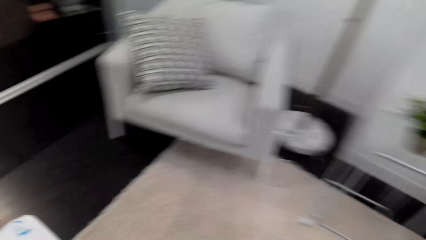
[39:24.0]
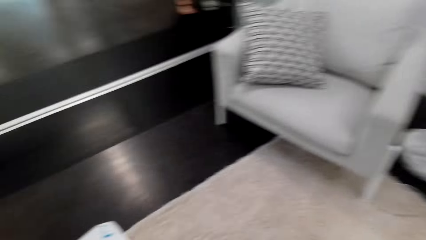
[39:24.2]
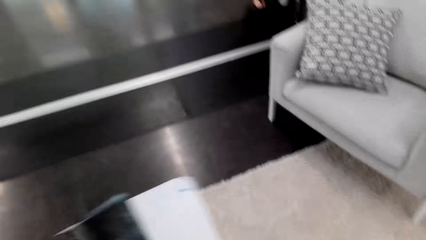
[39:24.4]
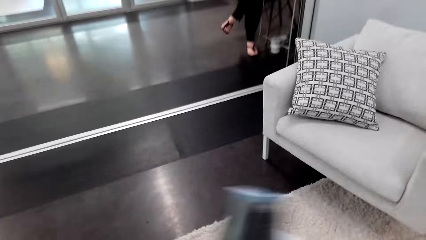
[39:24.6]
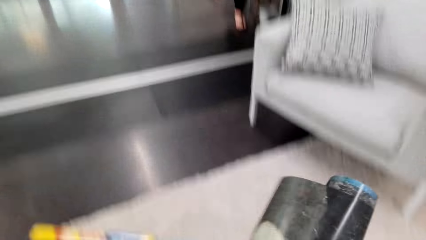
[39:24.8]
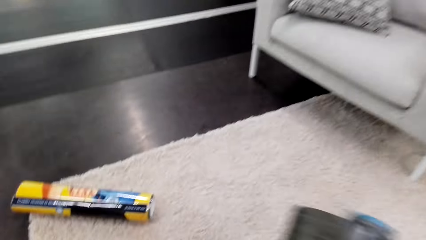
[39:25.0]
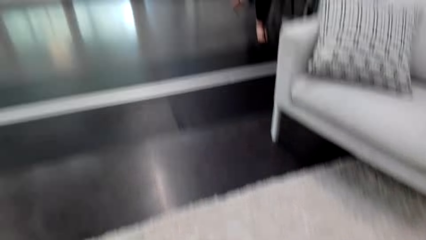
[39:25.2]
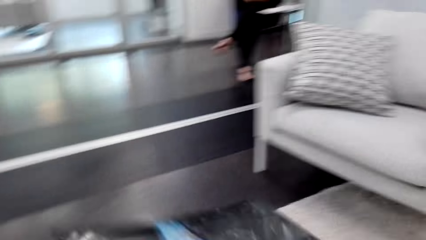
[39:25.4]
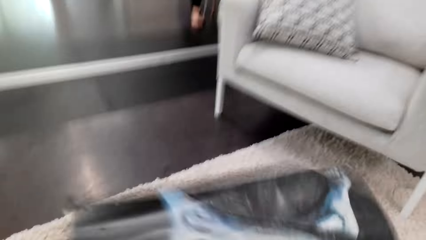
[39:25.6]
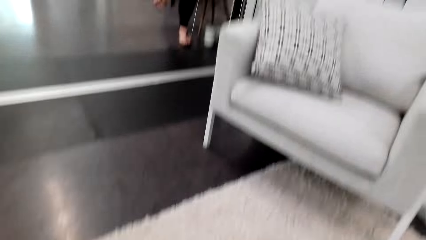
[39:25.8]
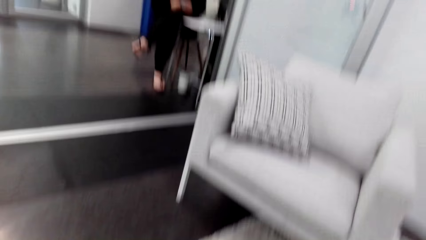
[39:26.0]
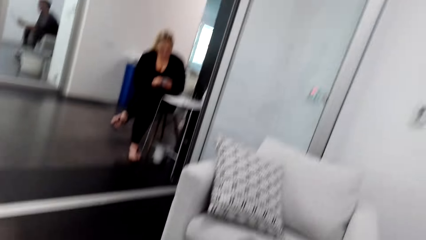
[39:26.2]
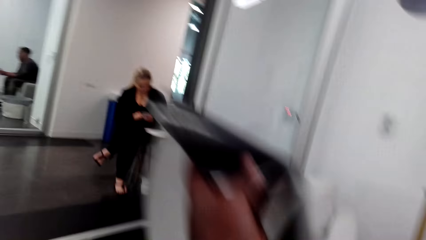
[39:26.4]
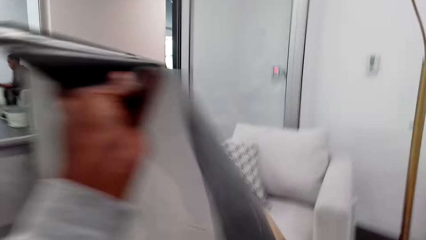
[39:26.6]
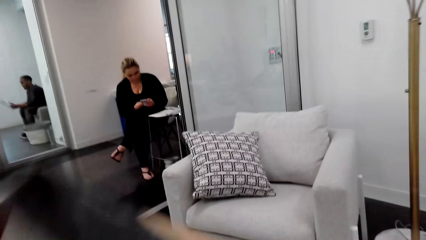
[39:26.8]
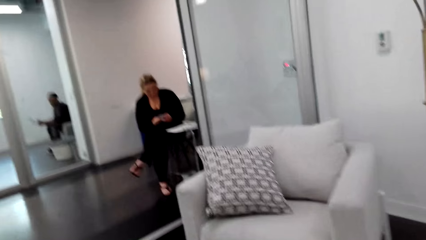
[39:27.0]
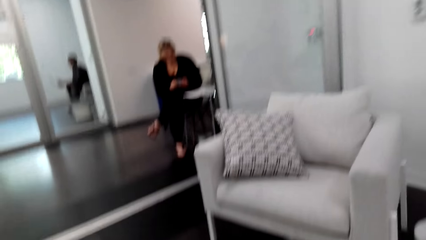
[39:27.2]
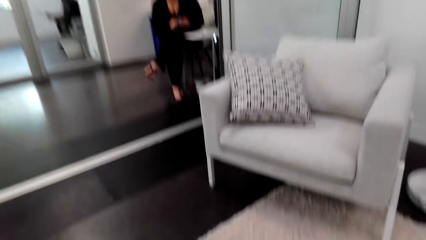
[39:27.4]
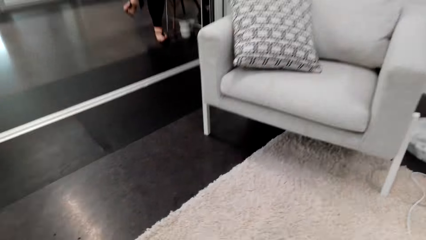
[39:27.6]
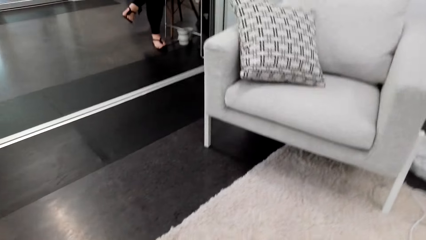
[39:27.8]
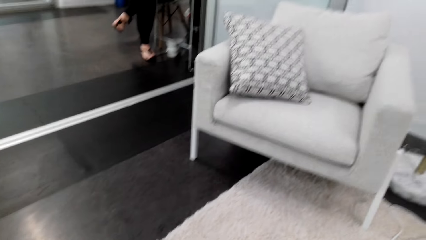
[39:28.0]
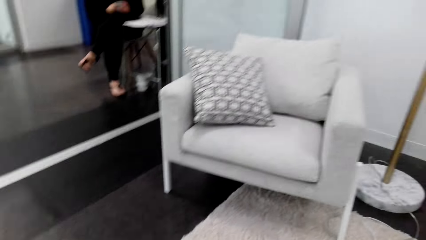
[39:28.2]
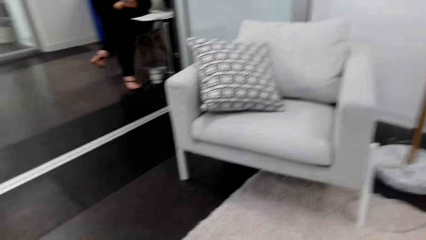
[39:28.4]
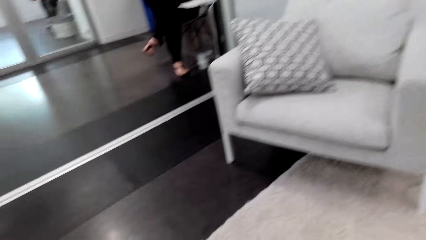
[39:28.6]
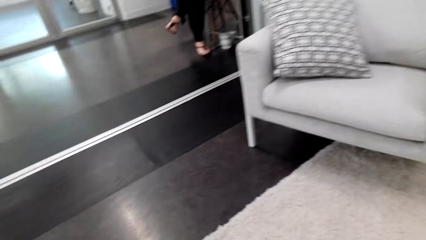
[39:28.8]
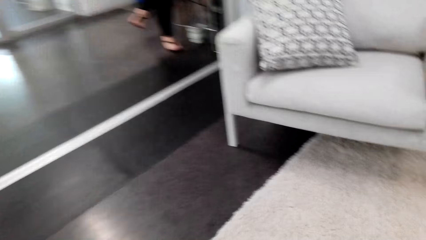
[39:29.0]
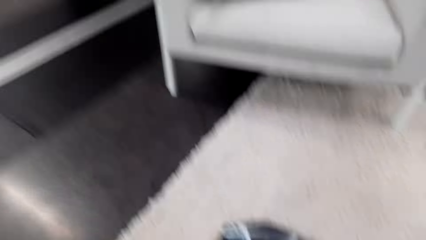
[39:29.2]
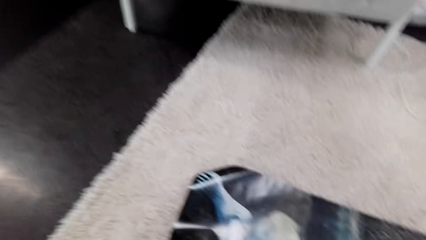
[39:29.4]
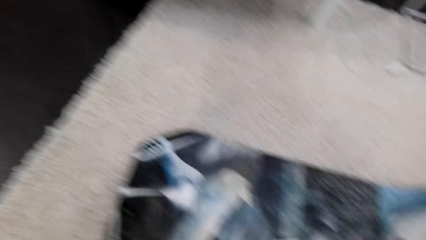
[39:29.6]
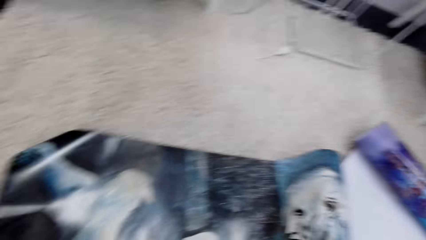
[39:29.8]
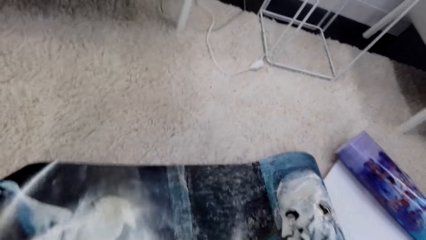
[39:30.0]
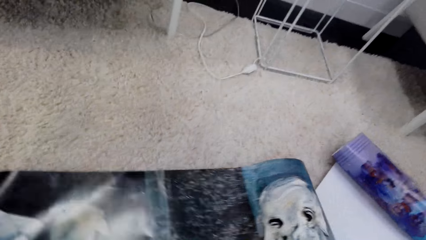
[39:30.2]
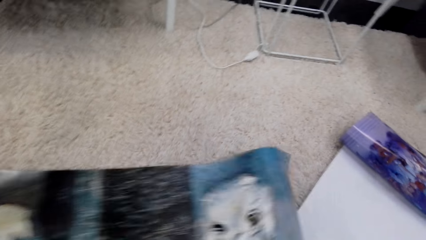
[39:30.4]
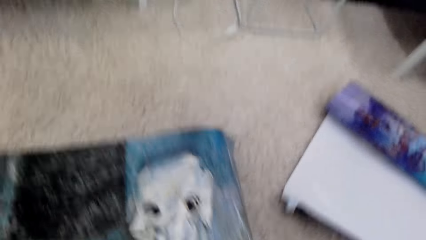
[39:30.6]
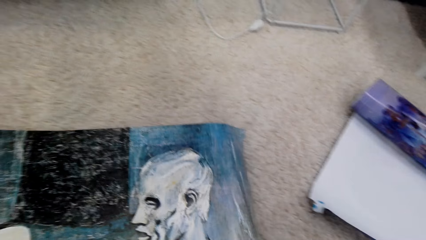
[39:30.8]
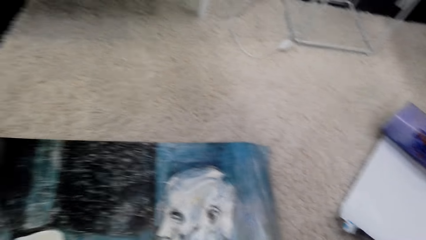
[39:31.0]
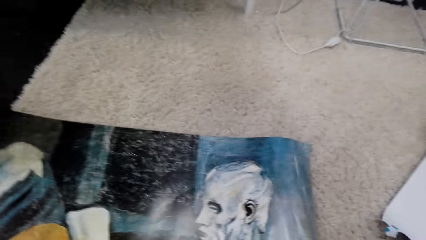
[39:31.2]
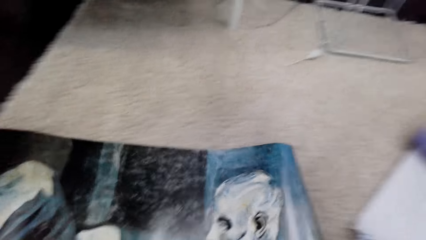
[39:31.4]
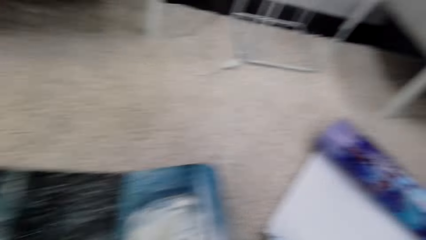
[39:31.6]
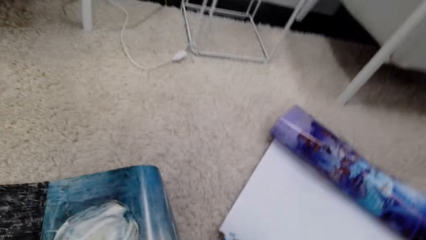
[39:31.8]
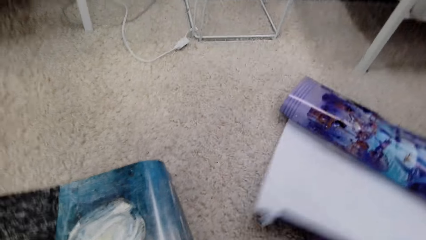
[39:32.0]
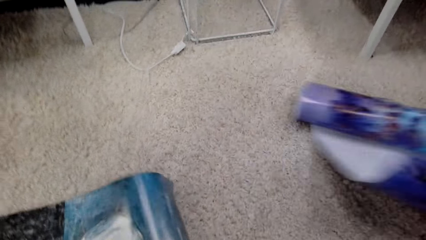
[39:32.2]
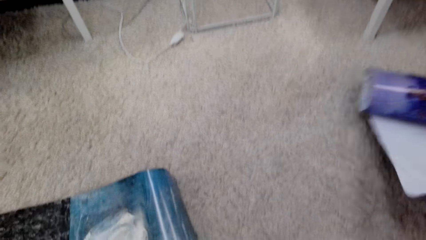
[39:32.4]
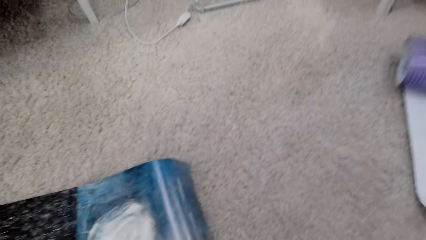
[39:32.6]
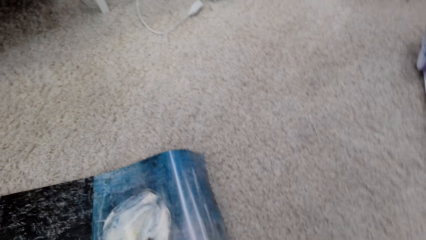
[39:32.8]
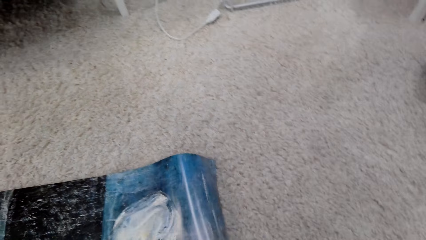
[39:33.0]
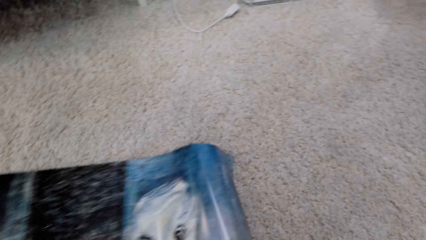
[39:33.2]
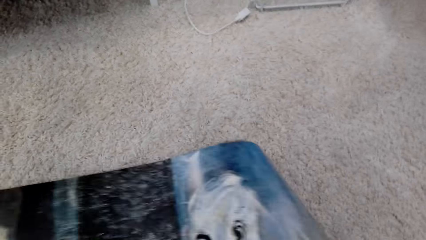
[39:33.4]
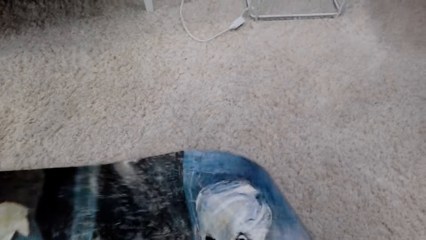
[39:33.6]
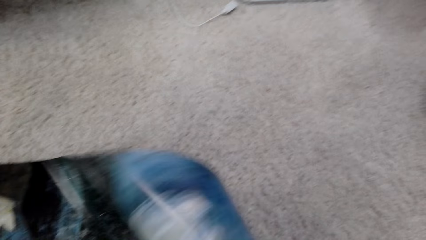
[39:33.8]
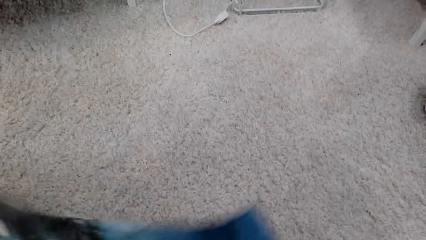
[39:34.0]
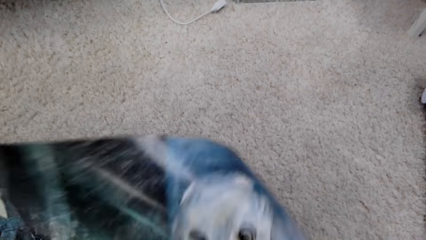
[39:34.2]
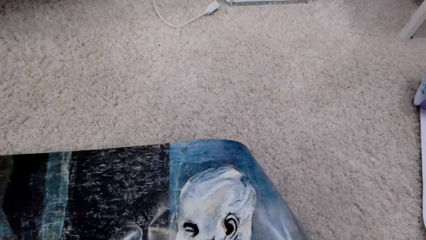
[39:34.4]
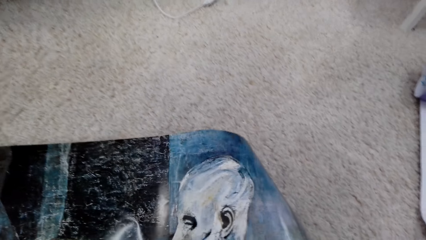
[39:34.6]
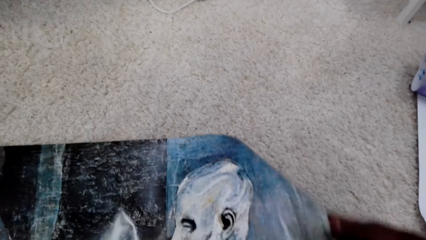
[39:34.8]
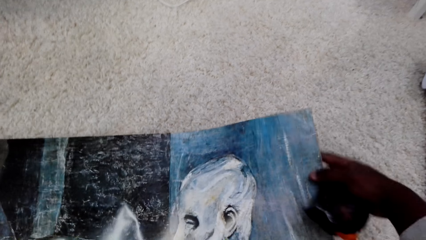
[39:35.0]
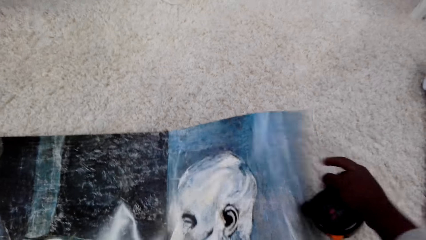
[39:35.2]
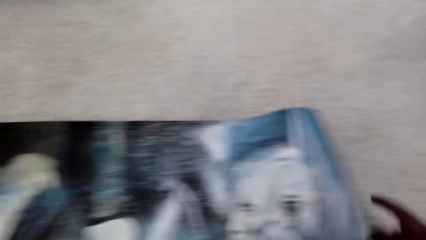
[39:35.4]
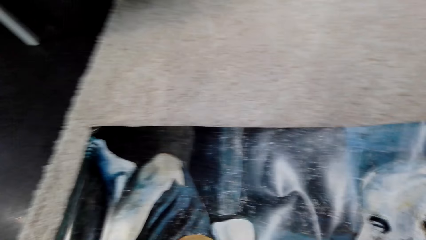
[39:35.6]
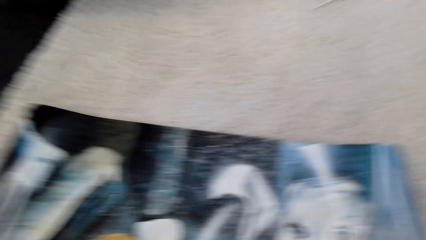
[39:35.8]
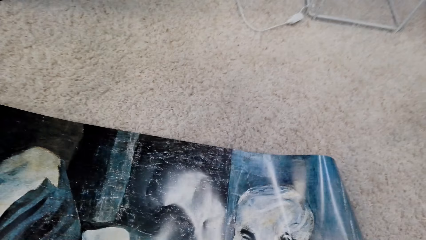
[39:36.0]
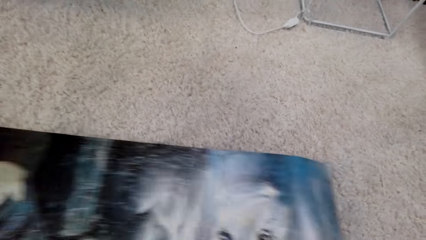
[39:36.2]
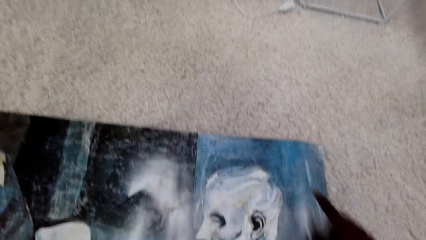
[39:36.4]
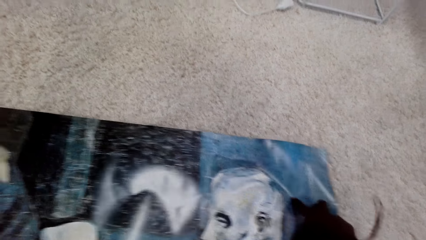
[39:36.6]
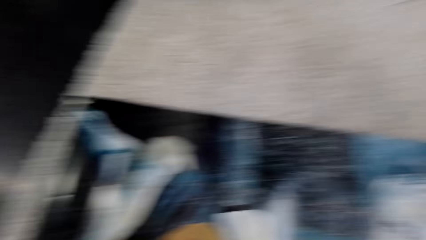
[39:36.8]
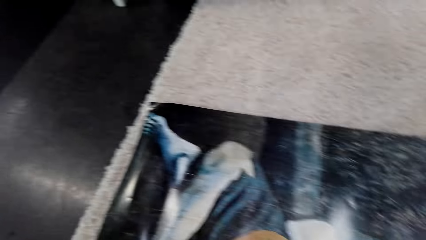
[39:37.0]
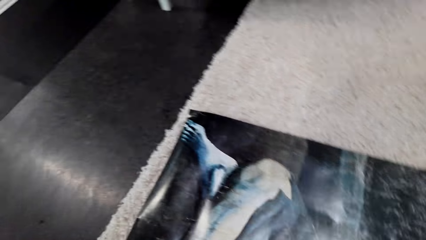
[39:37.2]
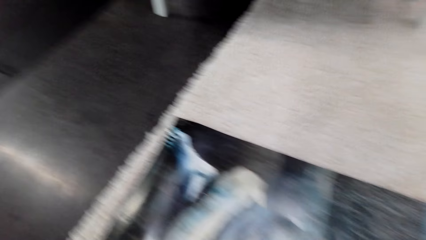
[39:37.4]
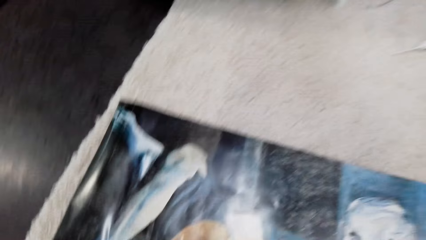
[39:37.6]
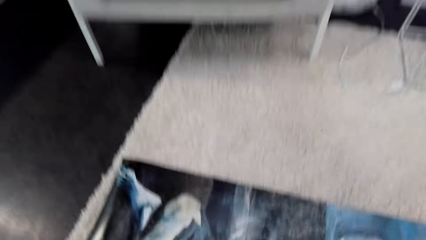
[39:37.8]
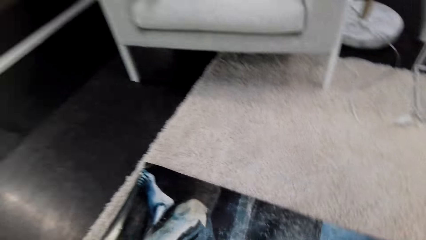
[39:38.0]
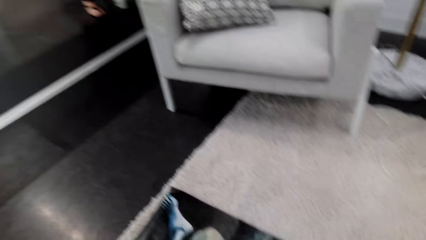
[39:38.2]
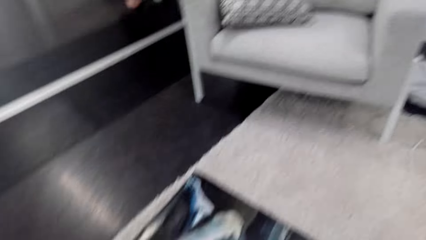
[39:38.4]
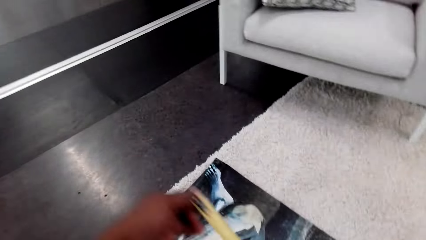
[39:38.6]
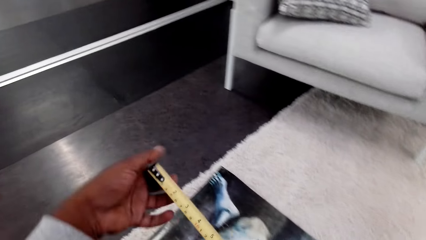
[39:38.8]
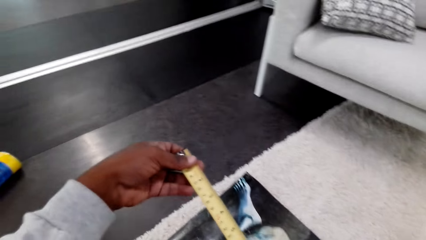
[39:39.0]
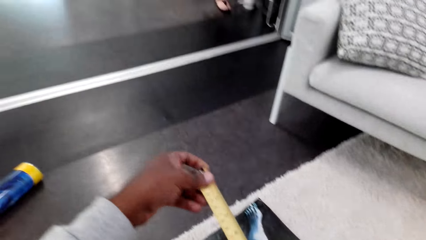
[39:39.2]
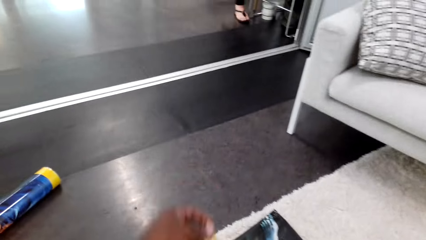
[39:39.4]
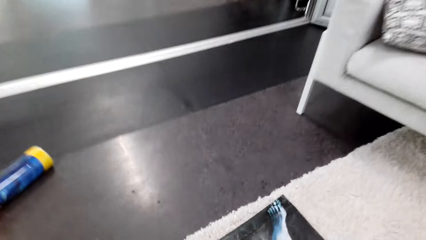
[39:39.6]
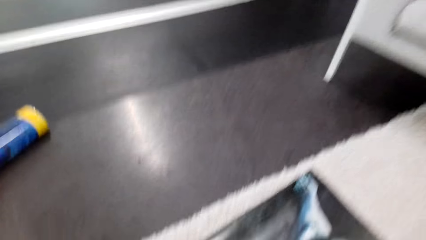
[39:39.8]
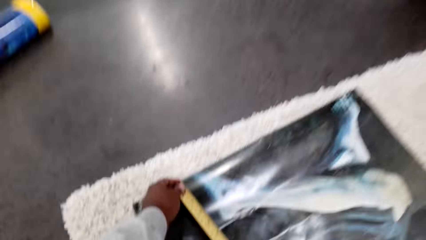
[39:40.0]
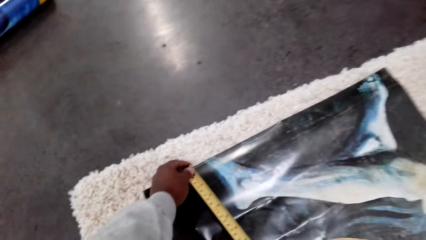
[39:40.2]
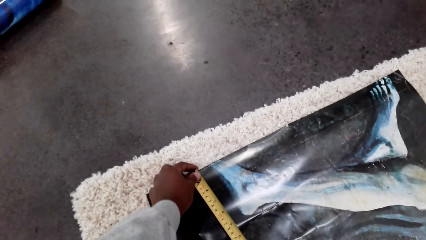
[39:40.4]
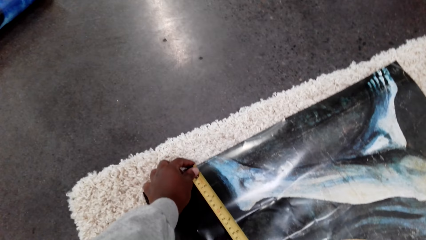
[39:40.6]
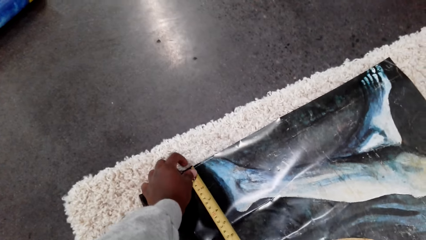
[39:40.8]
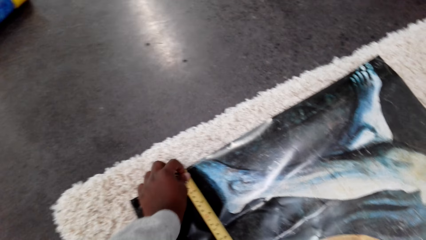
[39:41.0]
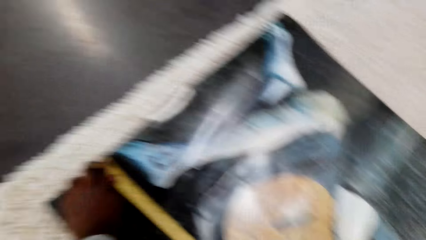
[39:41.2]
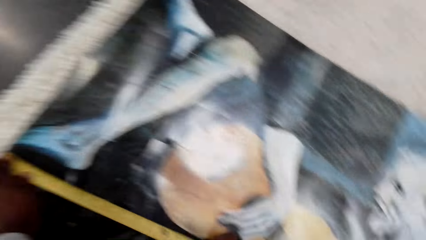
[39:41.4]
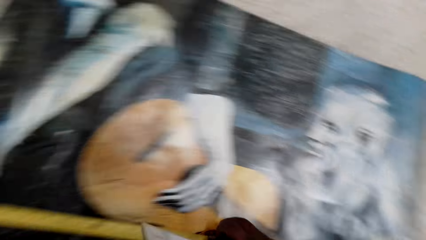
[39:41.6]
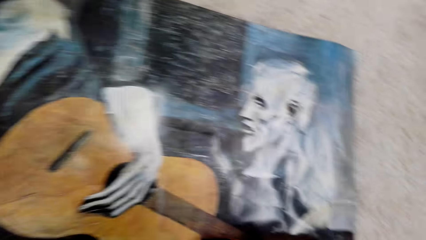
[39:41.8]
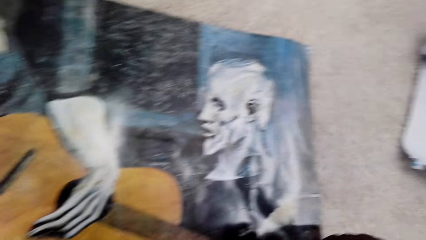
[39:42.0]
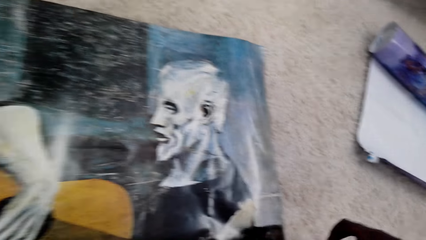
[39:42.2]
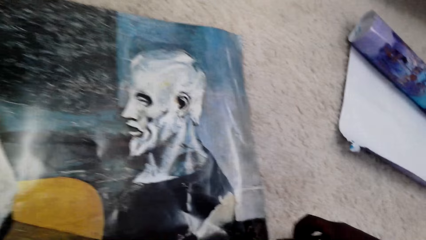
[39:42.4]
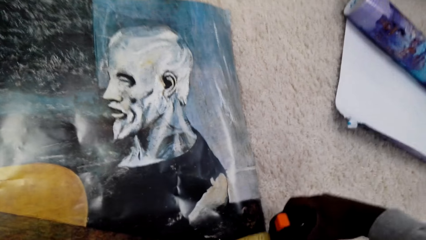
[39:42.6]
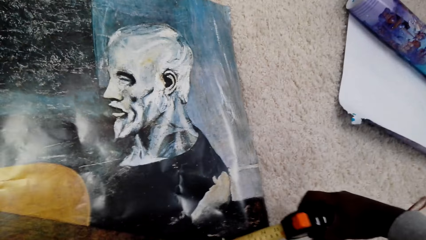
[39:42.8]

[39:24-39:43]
The camera wearer puts the poster on the floor. They spread the pictures on the floor. They measure the pictures with a tape measure.
